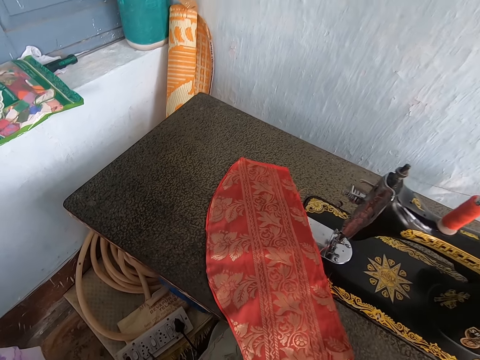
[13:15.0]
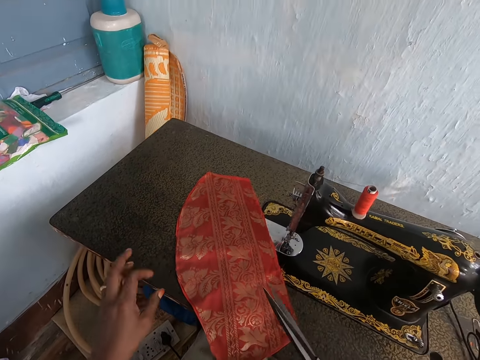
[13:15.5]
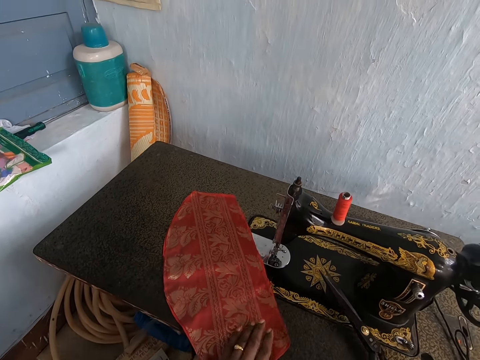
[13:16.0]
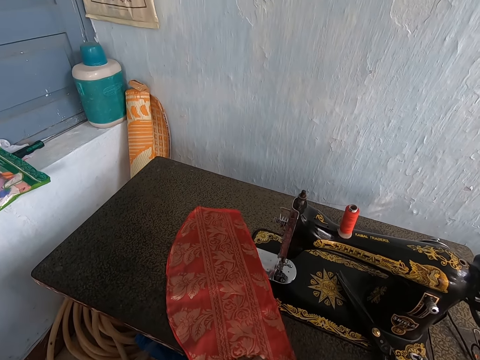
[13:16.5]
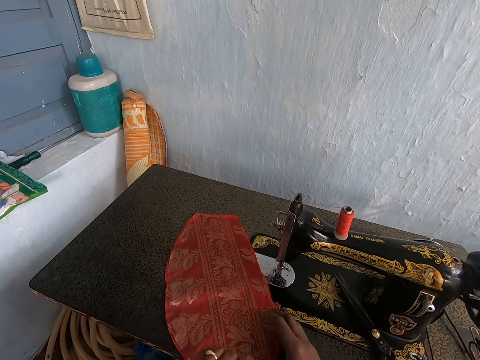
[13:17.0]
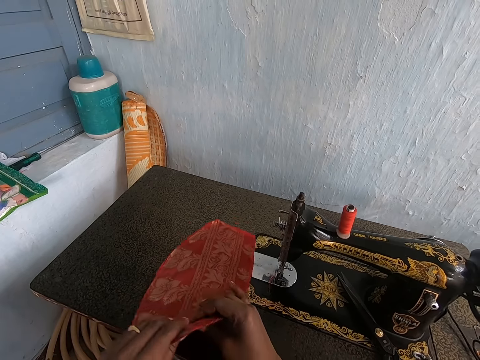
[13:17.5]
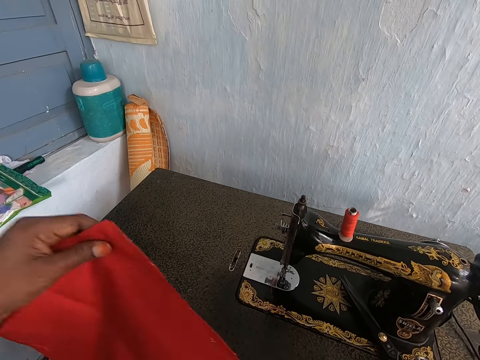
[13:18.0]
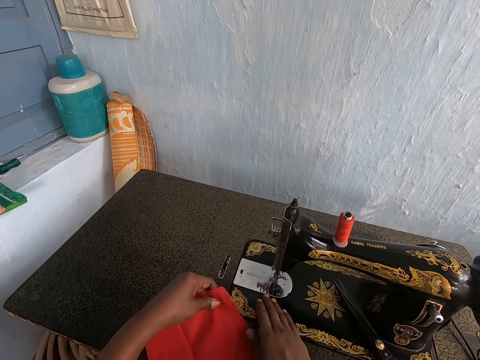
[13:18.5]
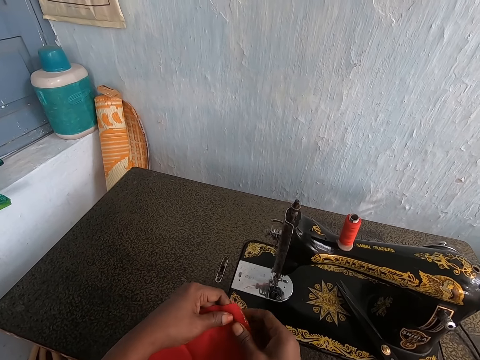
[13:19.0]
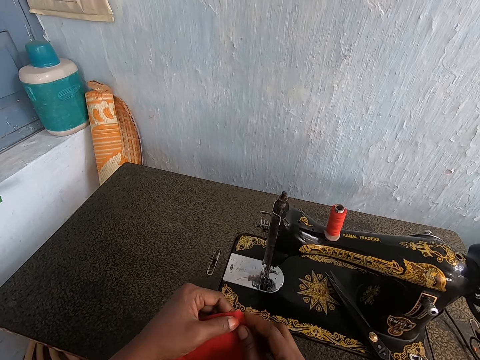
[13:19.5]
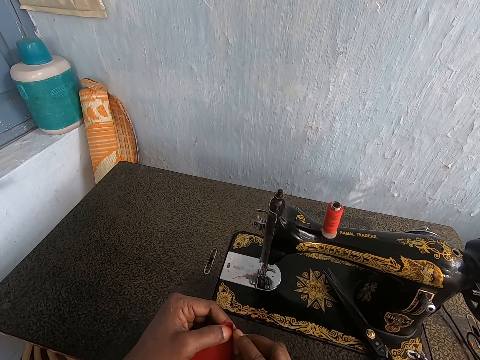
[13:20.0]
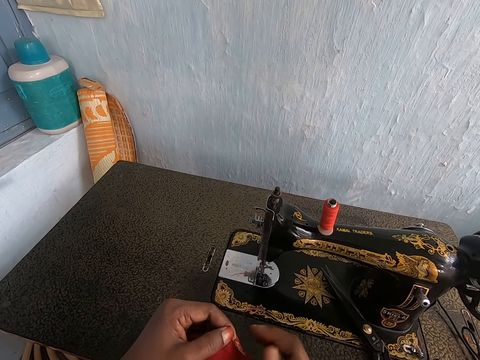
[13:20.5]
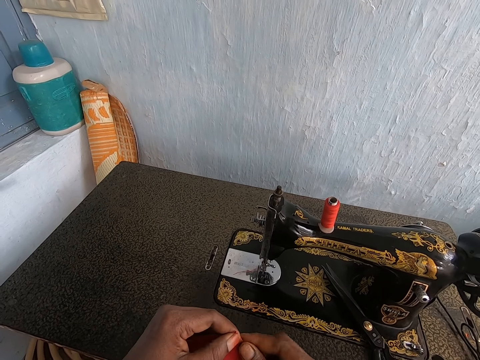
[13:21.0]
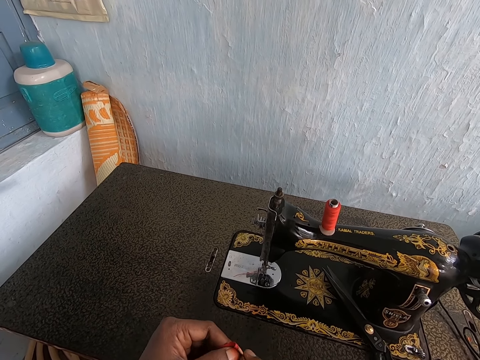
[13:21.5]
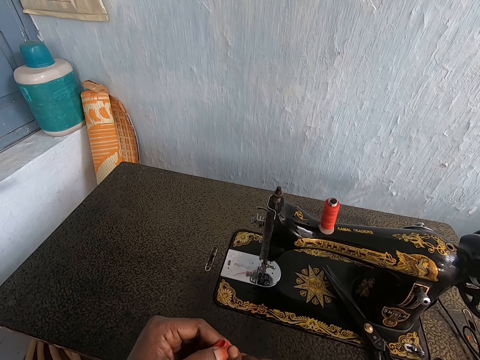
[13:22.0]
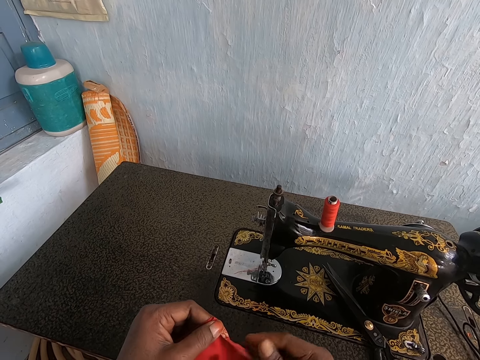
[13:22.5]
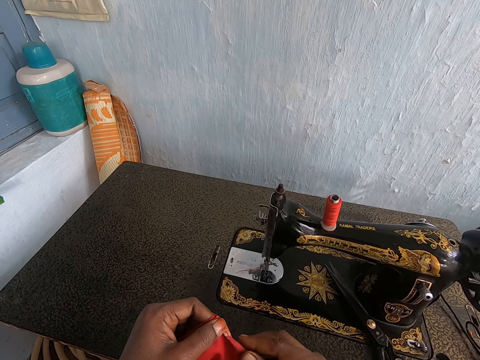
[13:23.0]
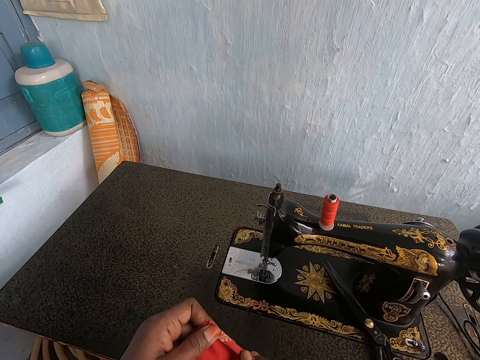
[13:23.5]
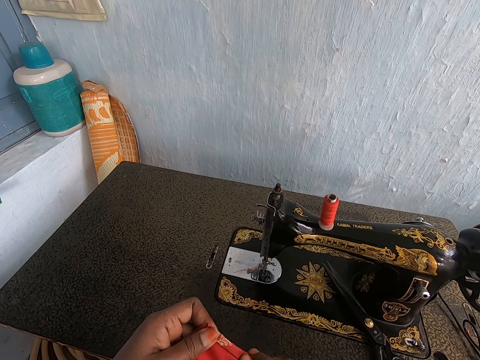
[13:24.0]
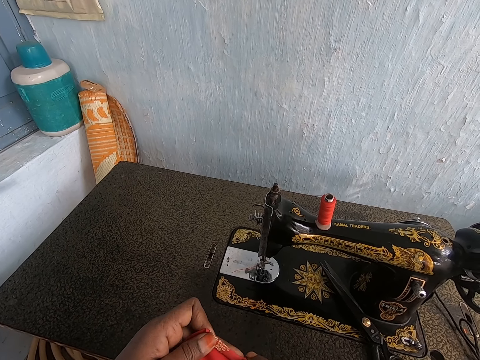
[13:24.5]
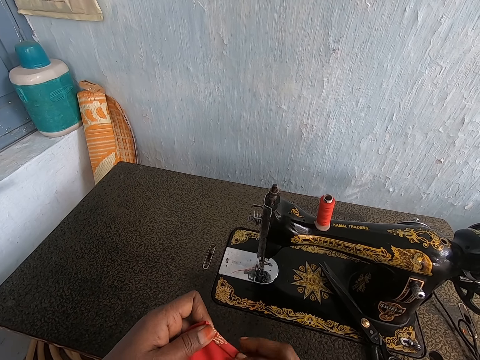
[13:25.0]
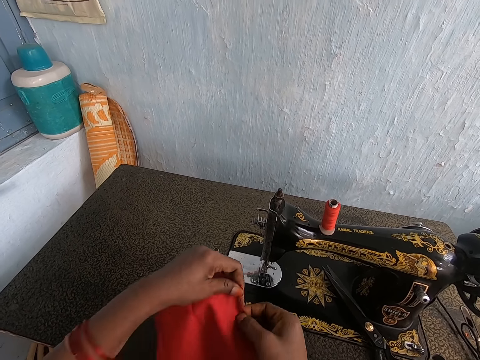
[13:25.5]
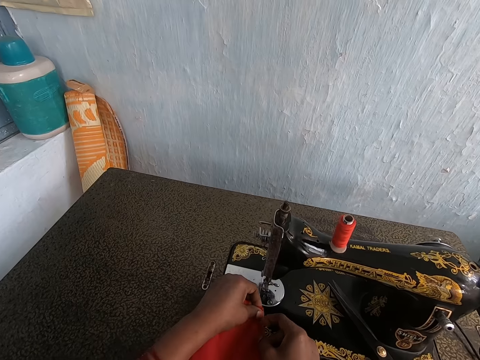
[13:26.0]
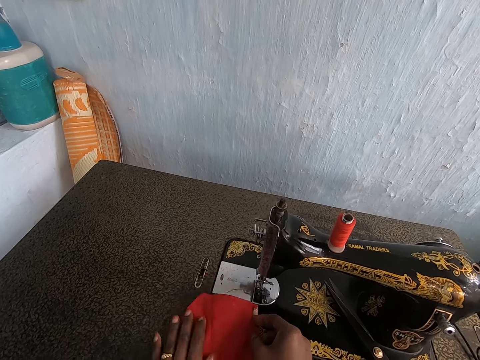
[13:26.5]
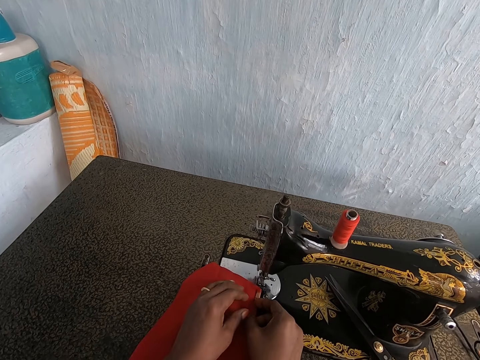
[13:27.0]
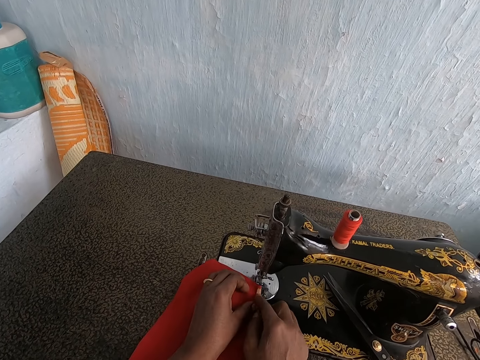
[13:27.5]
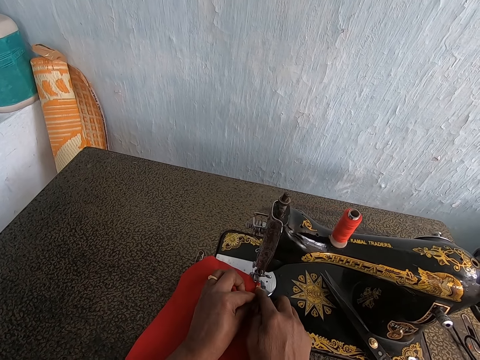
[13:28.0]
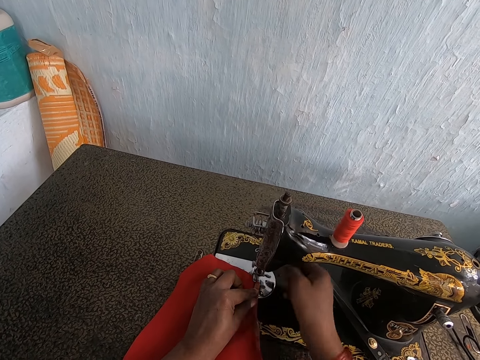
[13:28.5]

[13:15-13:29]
The camera wearer places the pair of scissors on the sewing machine cabinet with her right hand. She lifts the red cloth and wine cloth from the sewing machine cabinet with her hands and flips the red cloth and wine cloth with her hands. She puts down the materials and moves threads. She adjusts the edge of the red cloth and wine cloth with her hands. She folds the materials. She sets the red and wine cloth under the sewing machine needle with her hands. She moves the materials.

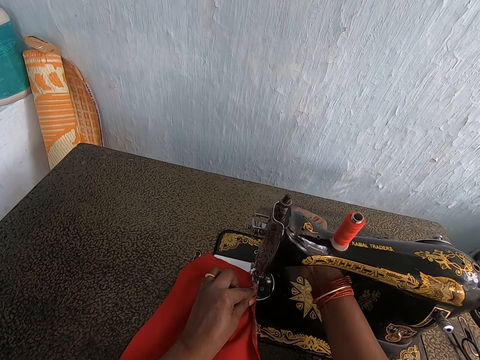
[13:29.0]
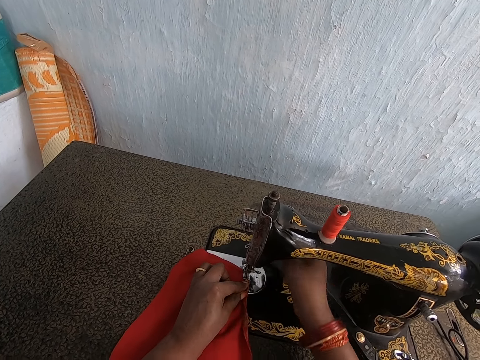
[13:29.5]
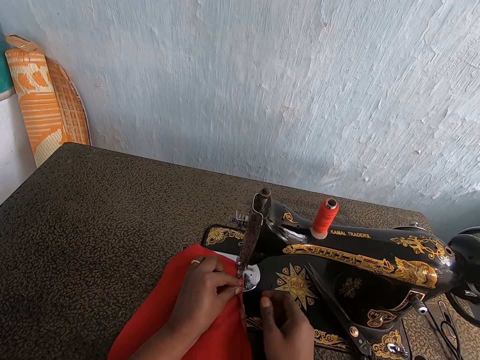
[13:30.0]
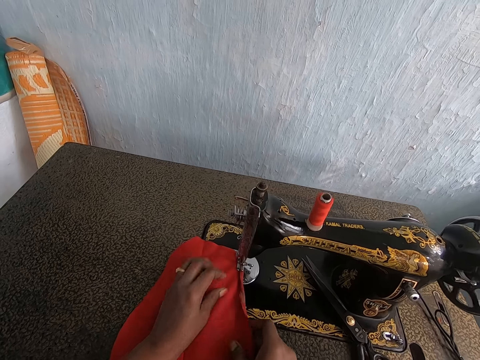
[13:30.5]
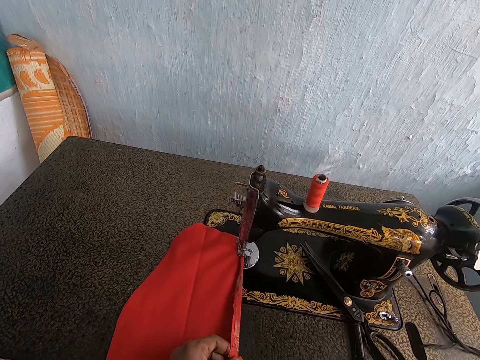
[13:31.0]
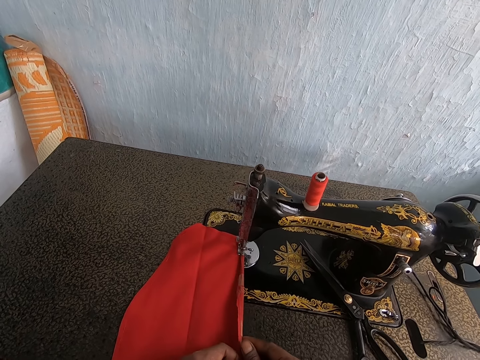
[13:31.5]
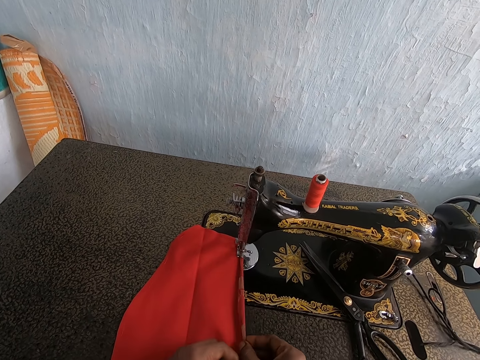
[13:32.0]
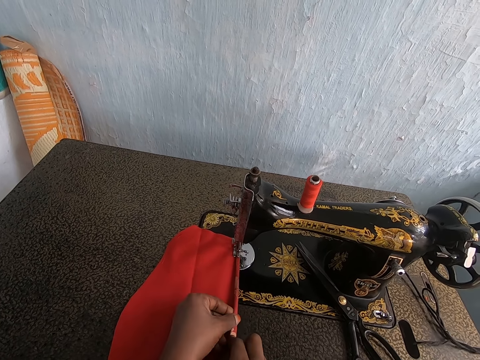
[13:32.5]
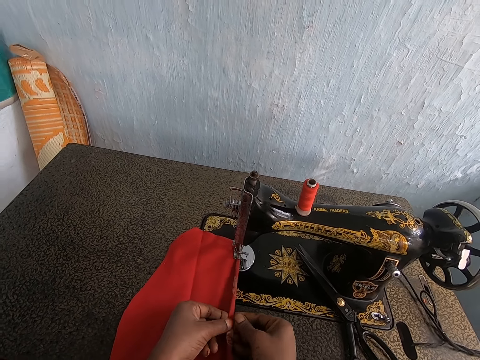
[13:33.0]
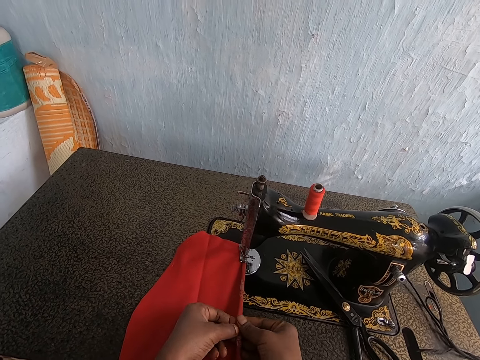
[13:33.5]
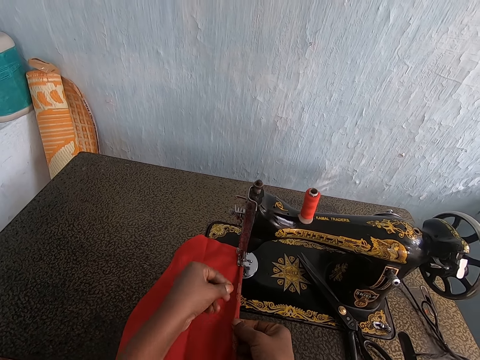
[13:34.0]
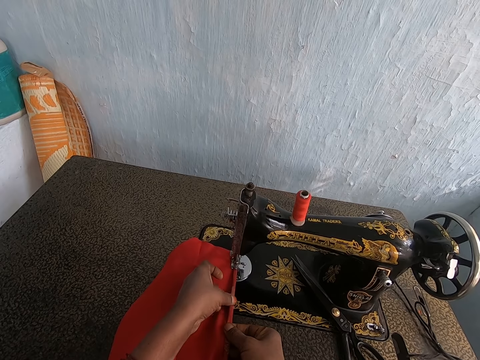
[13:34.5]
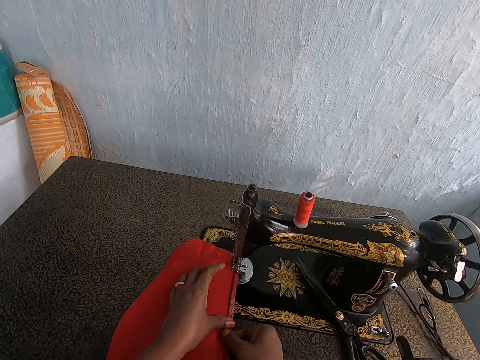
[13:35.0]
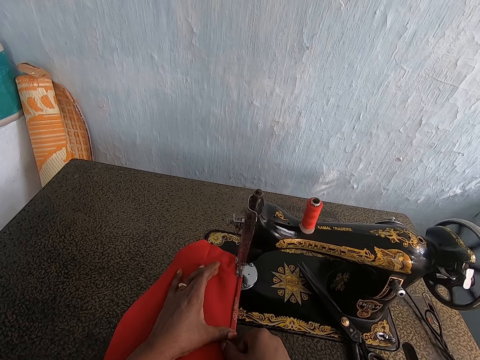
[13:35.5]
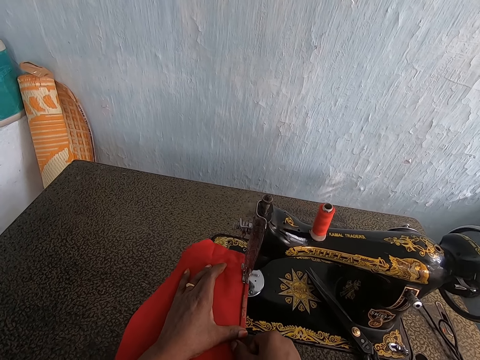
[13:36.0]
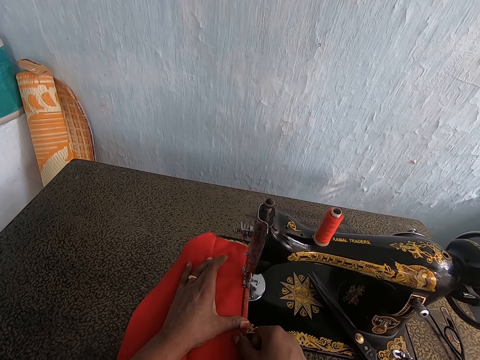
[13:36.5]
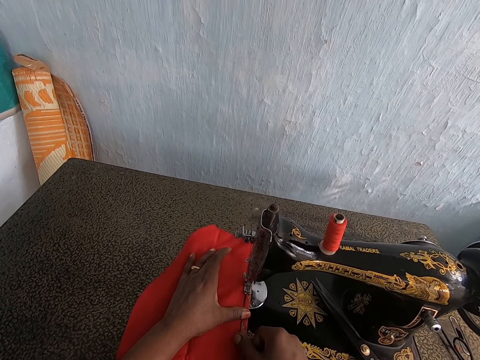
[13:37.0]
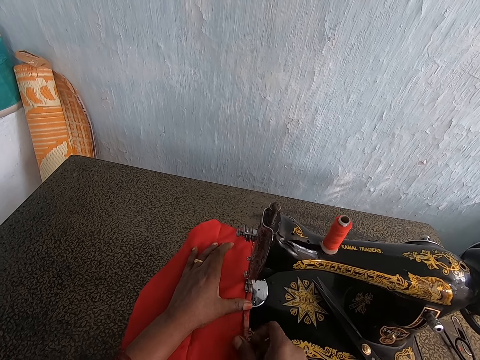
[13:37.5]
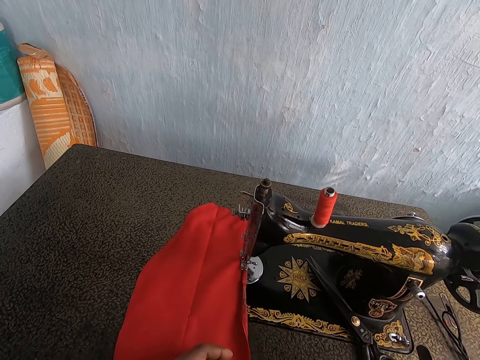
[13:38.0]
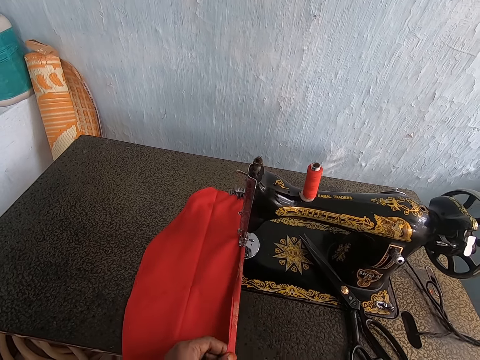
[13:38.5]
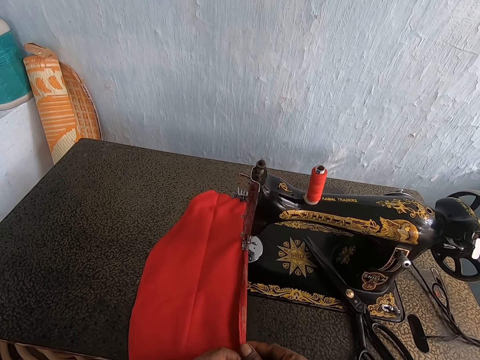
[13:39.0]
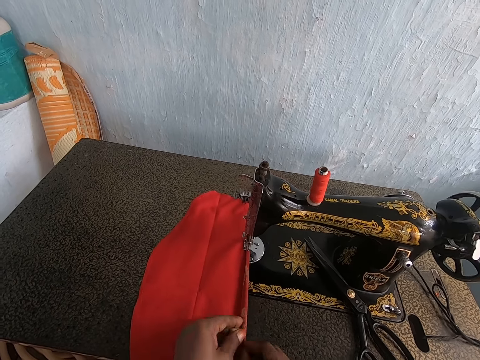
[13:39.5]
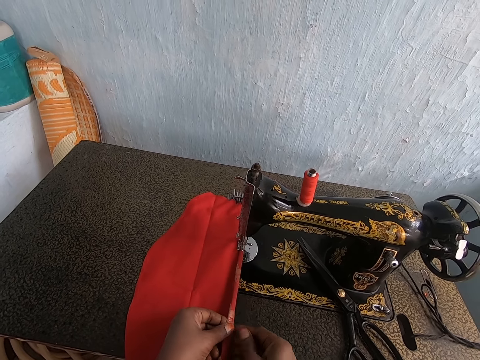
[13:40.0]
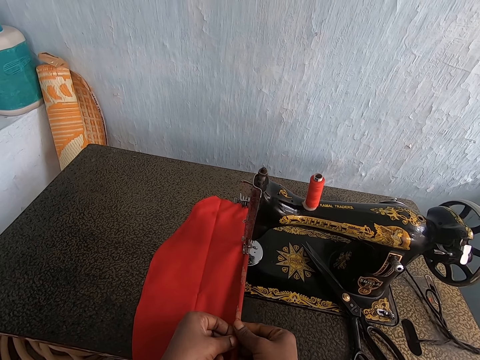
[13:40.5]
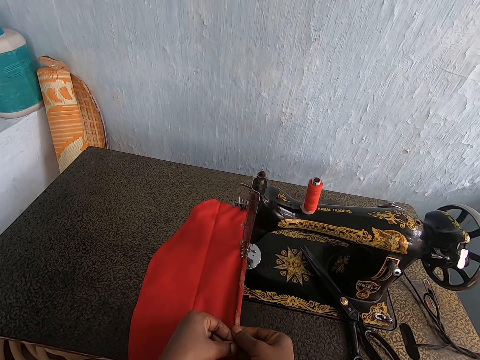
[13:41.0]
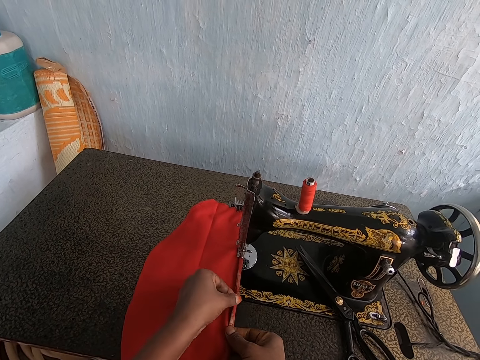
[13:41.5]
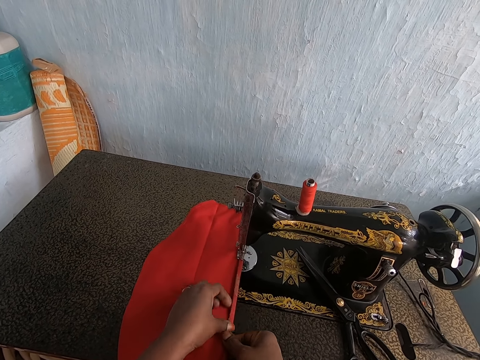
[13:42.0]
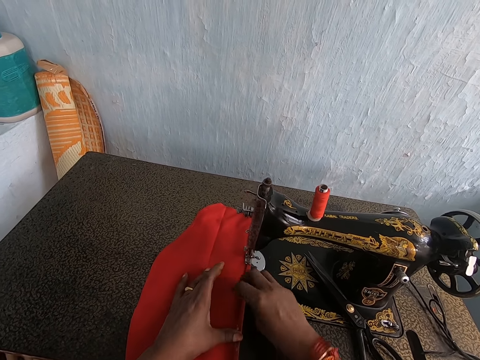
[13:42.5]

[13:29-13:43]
The camera wearer adjusts the needle bar of the sewing machine with her right hand. She sews the red and wine cloth in her left hand with the sewing machine. She folds the edge of the red cloth and wine cloth with her hands. She sews the red and wine cloth in her hands with the sewing machine. She sews the red and wine cloth in her hands with the sewing machine again. She folds the edge of the red cloth and wine cloth with her hands.
